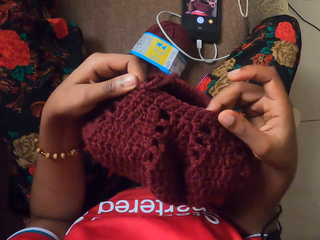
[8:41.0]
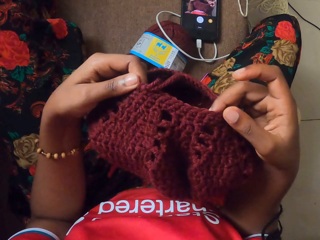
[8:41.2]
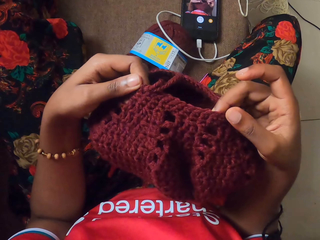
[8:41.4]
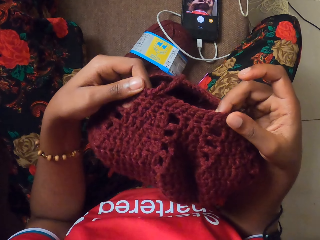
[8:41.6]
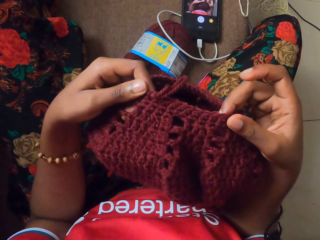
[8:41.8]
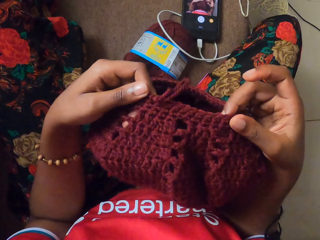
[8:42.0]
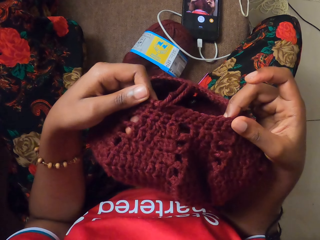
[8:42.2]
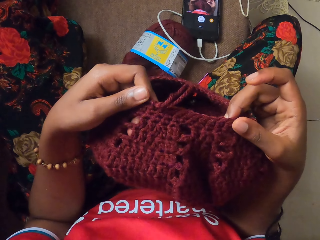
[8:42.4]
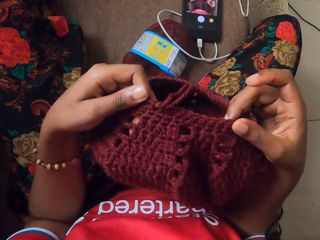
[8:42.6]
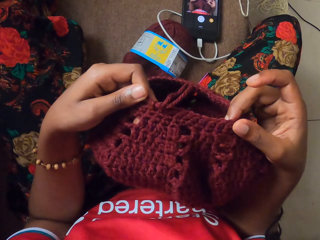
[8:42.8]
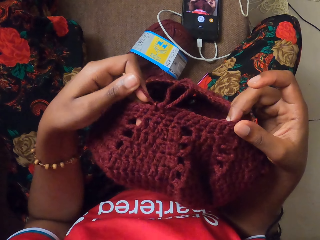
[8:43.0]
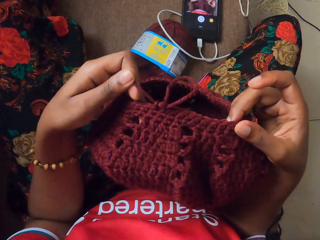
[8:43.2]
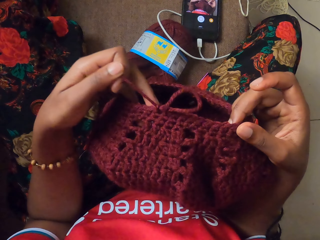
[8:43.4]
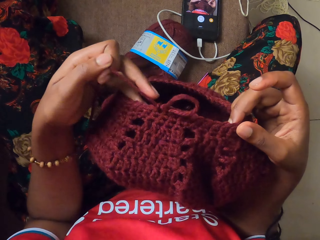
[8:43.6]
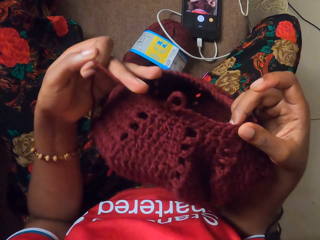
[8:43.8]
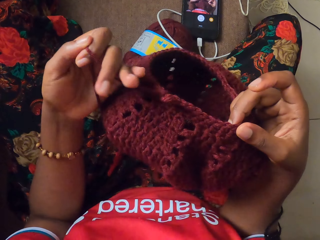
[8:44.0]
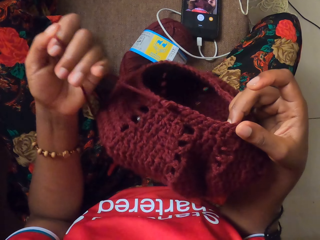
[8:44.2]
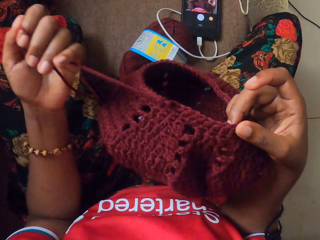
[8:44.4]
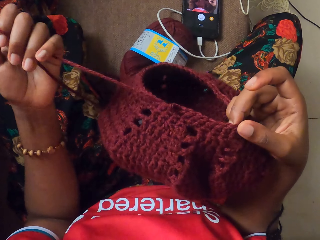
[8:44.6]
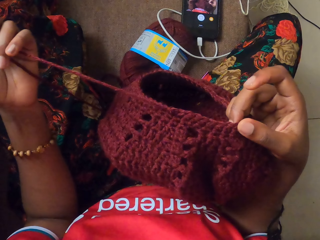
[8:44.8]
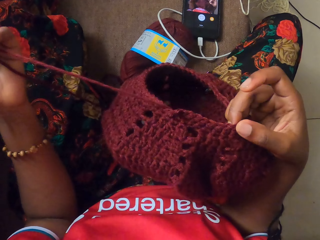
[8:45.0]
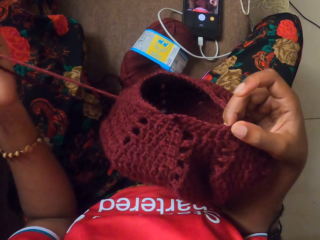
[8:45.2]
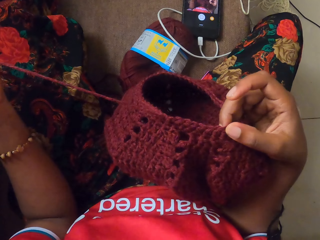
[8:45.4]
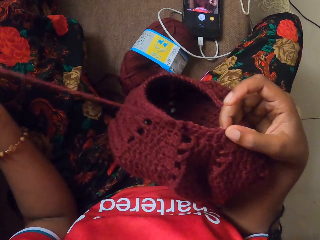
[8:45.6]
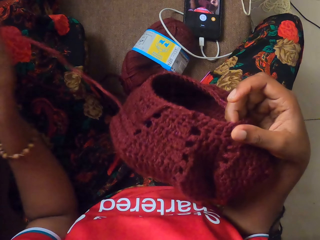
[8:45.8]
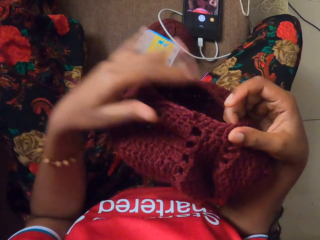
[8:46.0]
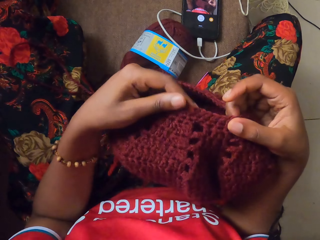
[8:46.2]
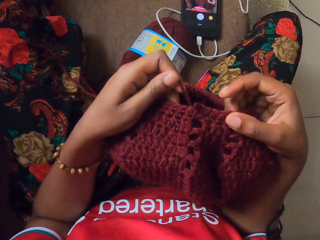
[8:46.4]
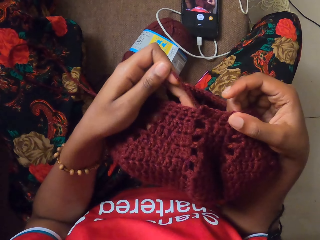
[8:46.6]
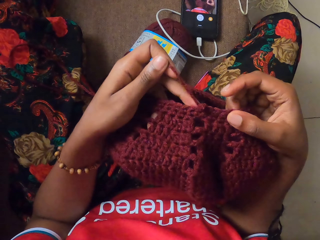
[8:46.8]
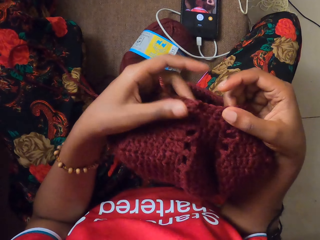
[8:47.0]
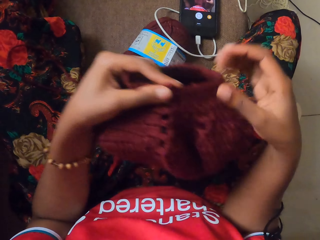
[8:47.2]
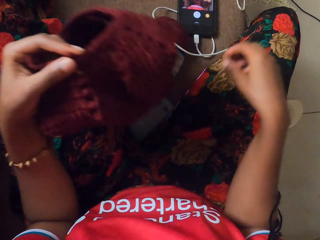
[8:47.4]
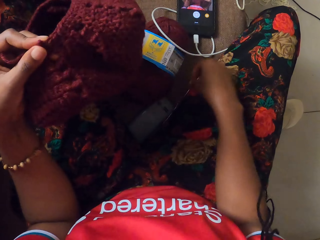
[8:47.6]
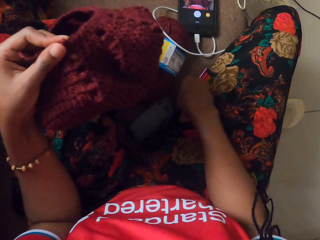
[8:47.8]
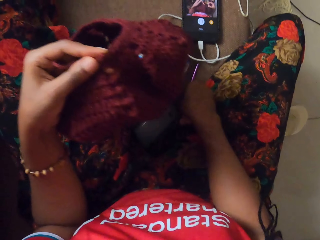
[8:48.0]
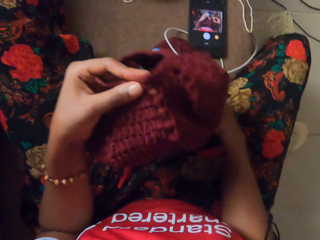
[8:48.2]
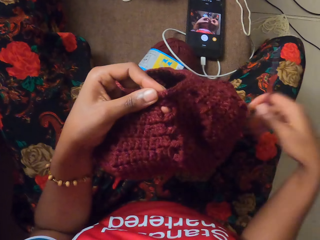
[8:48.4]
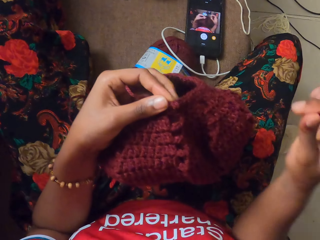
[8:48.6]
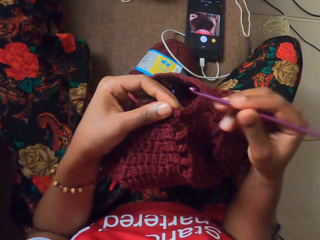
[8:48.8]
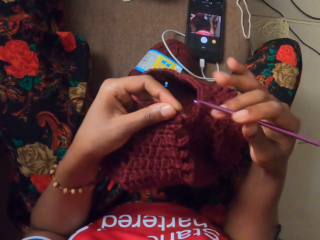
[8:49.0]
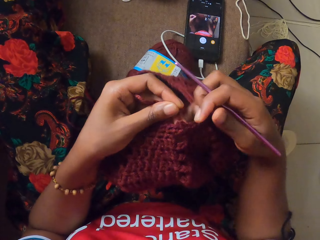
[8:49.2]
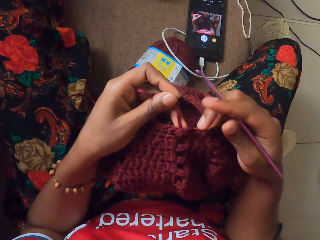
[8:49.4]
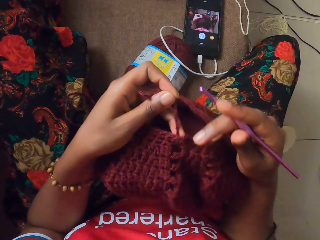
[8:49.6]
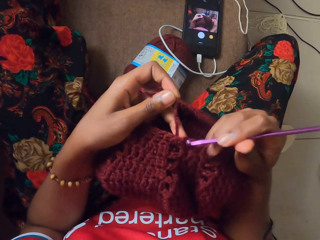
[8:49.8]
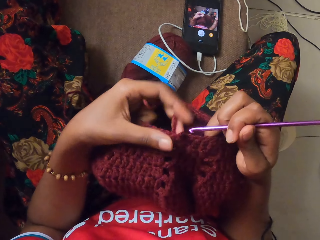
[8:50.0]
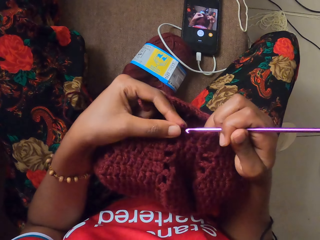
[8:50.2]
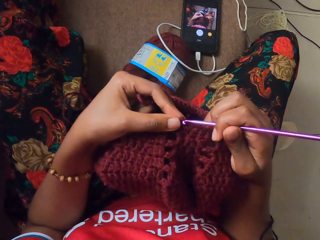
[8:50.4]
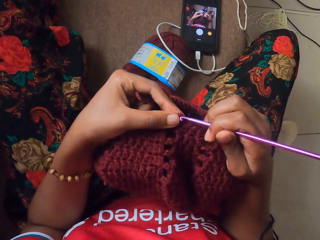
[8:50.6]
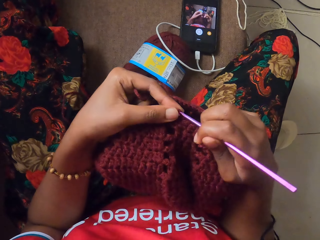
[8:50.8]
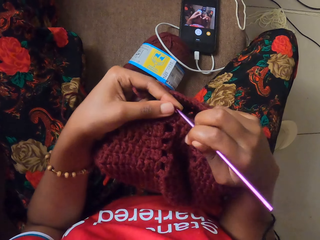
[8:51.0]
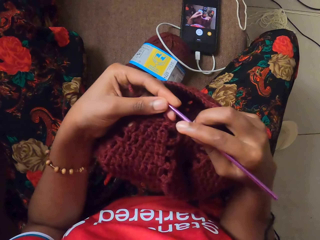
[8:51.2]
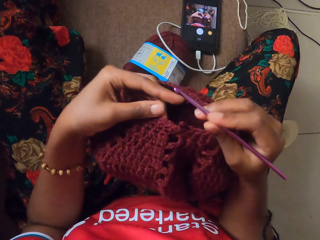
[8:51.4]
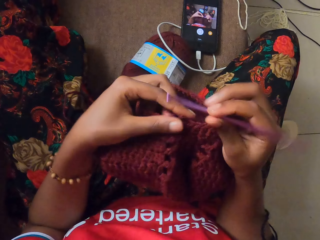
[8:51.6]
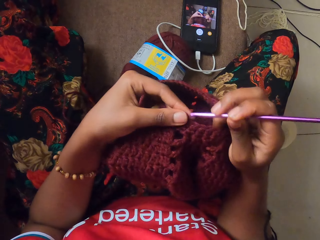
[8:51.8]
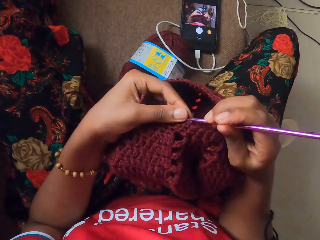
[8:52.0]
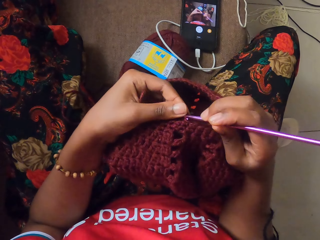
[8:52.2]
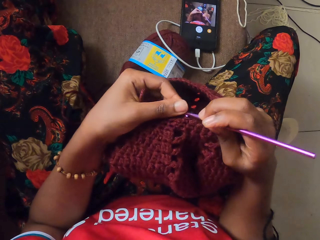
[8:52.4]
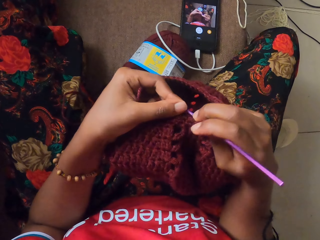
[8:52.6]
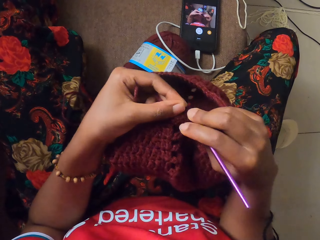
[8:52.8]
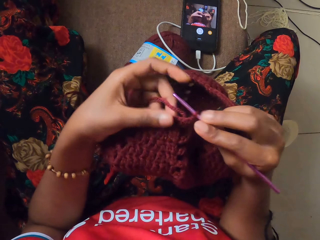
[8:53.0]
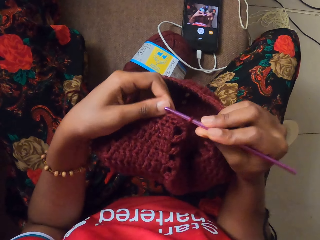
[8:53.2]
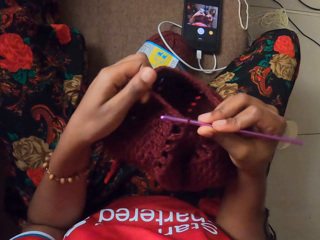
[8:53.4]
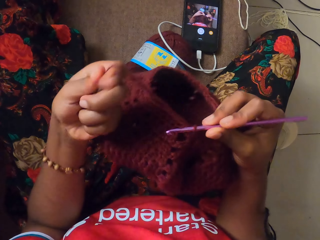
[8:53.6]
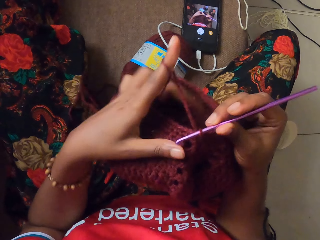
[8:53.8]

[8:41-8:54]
The camera wearer loosens the yarn of wool from the craft with her left hand. She pulls the thread. She picks up the crochet hook or needle from the floor with her right hand. She puts the crochet hook into the craft with her right hand.

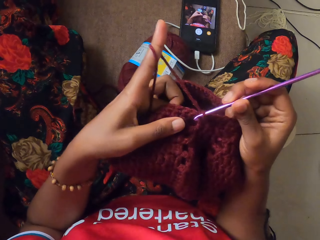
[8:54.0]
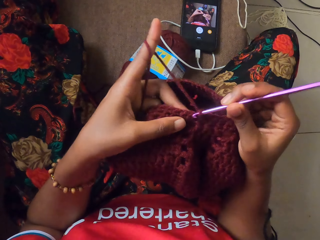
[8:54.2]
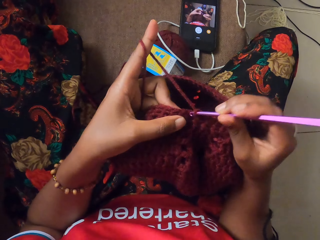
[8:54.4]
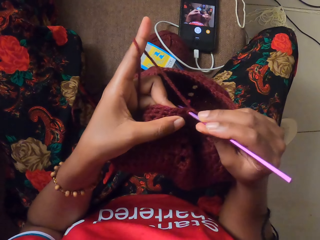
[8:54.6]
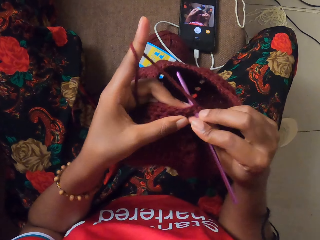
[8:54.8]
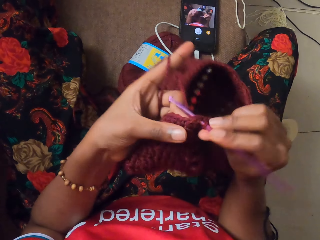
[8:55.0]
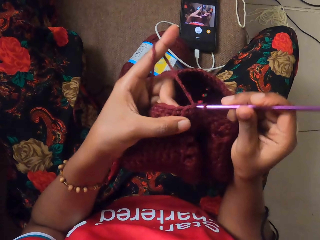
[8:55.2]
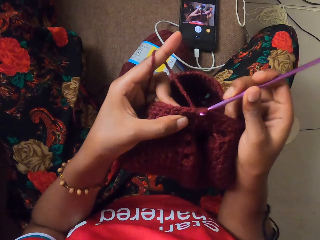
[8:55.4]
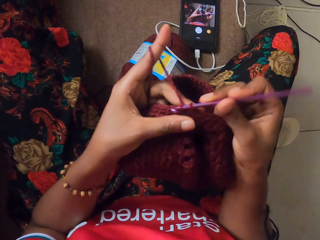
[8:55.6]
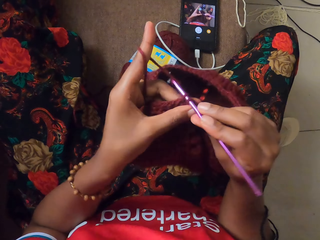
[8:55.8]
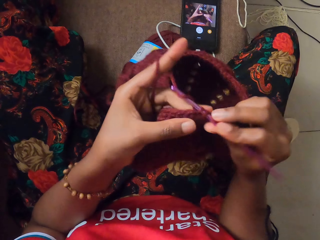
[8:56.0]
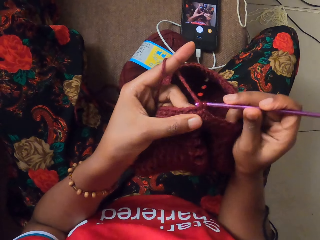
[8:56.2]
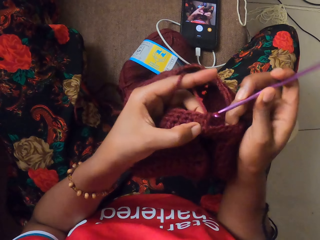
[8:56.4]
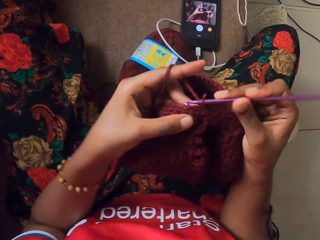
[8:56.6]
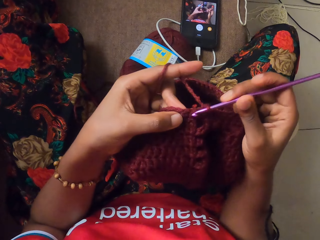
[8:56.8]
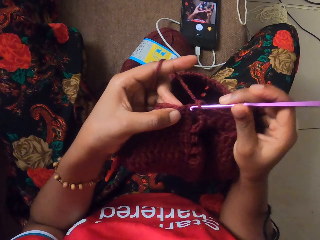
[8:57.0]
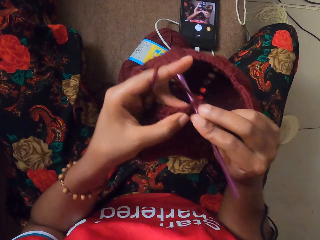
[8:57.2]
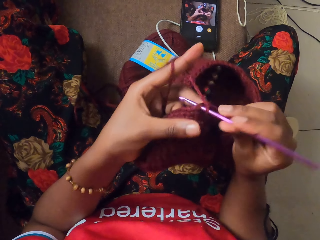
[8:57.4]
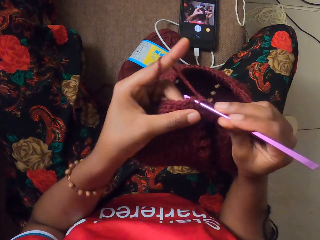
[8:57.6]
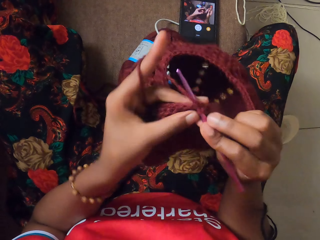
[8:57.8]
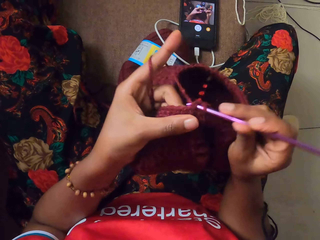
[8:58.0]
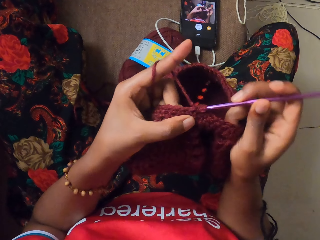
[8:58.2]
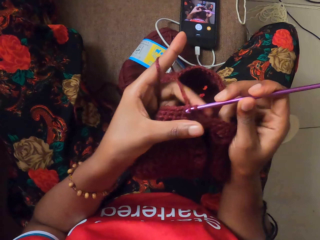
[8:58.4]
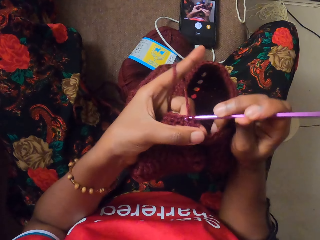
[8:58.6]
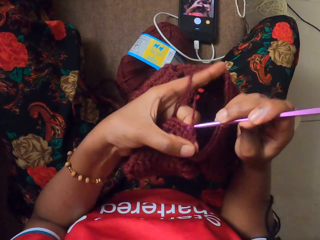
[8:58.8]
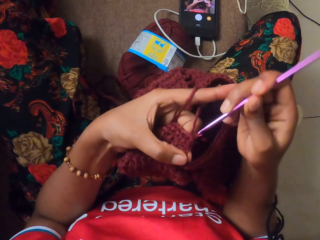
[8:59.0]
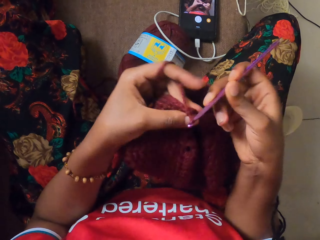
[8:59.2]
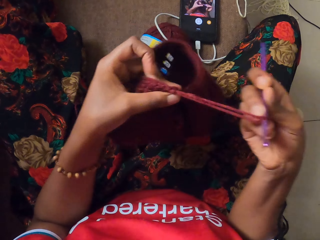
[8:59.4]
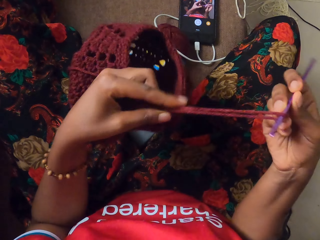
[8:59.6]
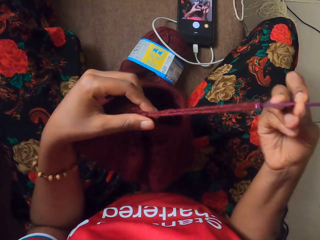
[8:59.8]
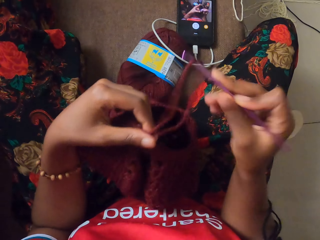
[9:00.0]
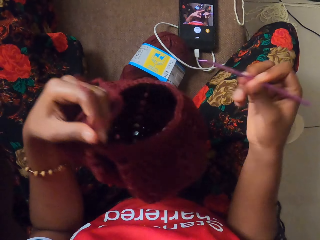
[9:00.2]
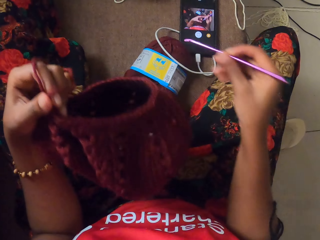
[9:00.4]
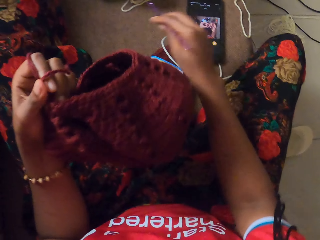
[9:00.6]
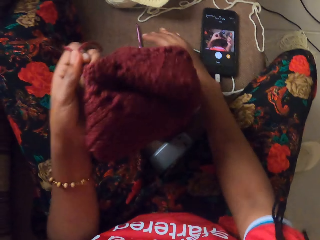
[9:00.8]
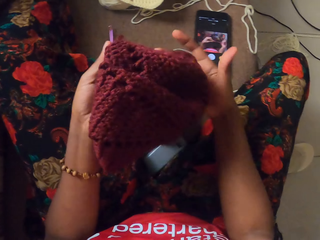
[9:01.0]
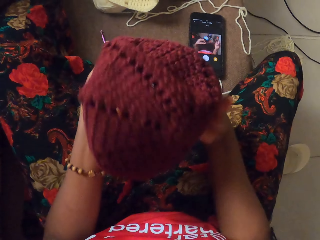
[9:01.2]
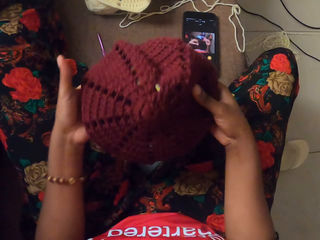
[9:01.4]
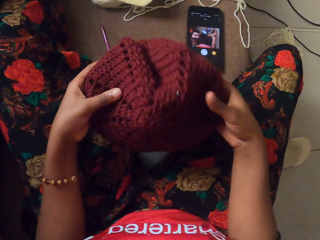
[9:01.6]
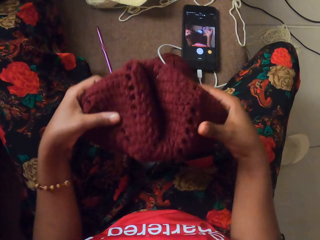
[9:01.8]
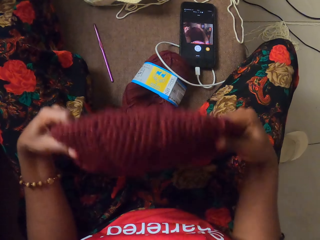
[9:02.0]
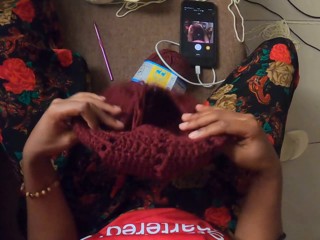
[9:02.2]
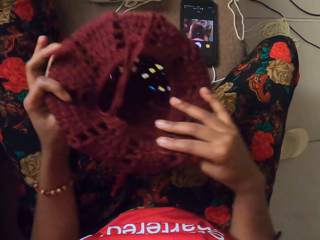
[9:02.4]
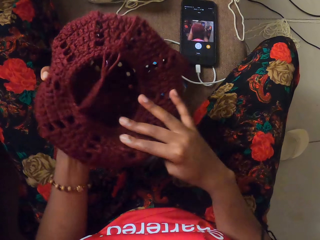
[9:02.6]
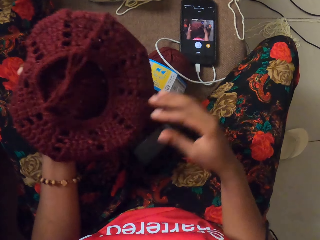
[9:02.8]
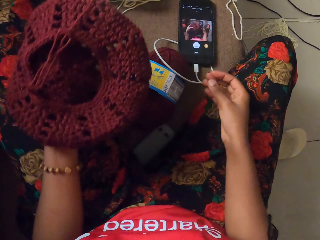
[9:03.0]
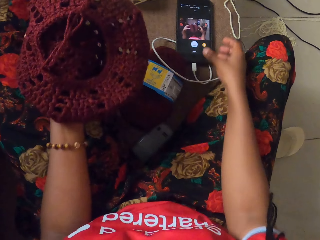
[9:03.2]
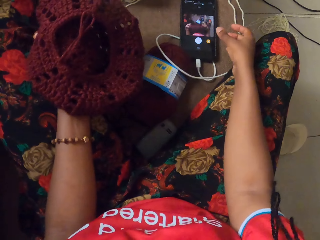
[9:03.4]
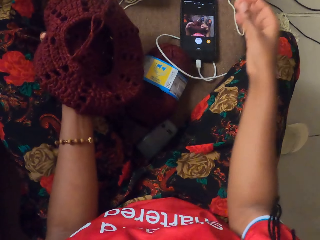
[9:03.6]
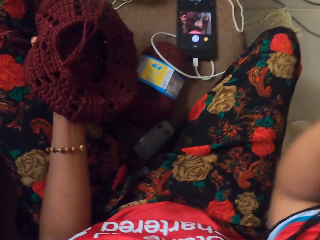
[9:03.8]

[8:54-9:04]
The camera wearer crochets the craft with the crochet hook or needle in her right hand. She removes the crochet hook from the craft with her right hand. She holds the craft with her hands. She drops the needle. She passes the craft to her left hand. She reaches for her cell phone with her right hand.
